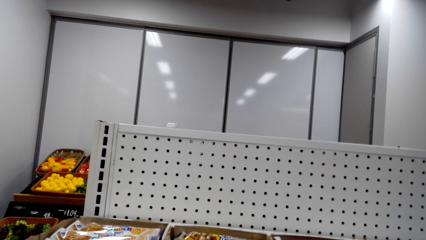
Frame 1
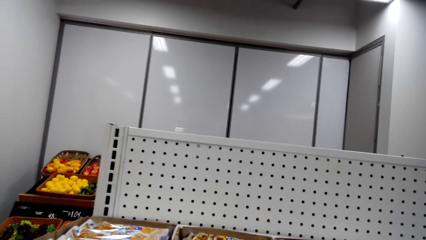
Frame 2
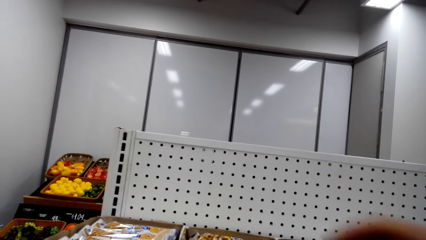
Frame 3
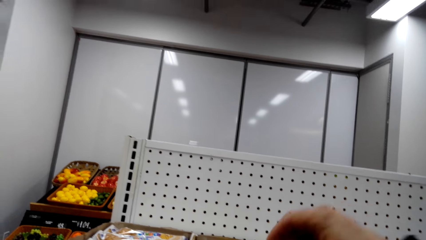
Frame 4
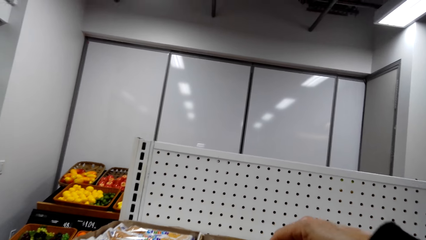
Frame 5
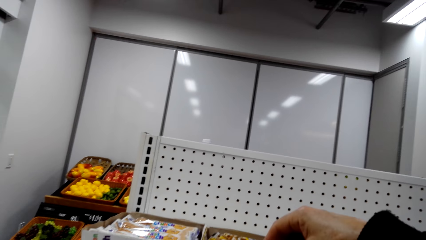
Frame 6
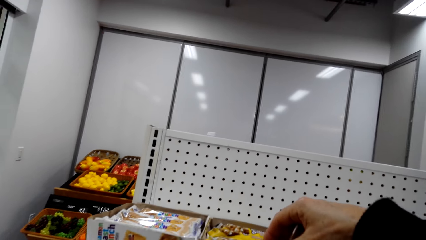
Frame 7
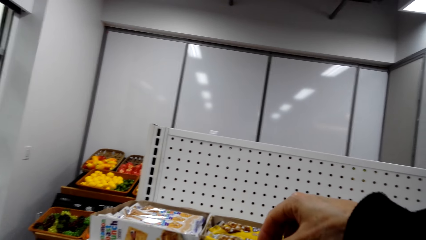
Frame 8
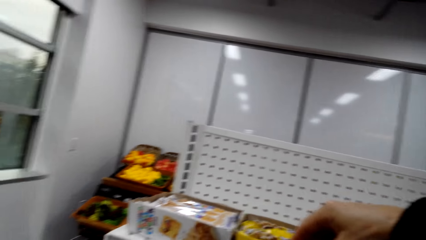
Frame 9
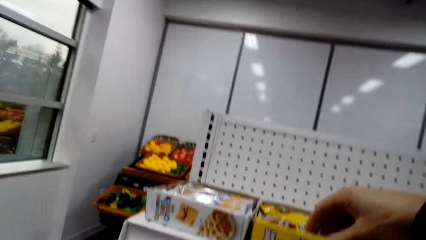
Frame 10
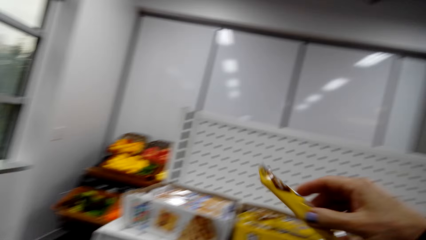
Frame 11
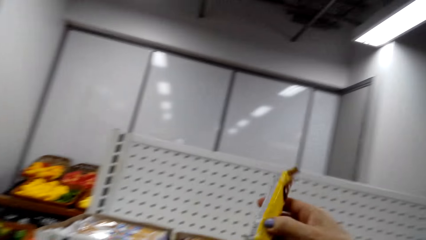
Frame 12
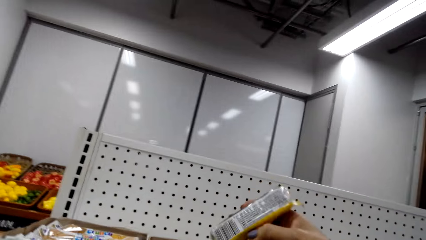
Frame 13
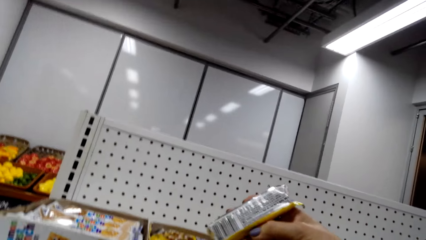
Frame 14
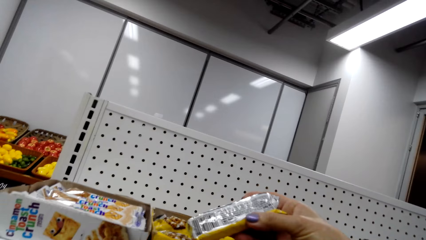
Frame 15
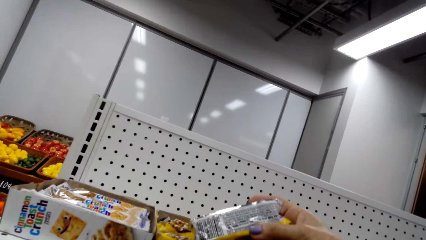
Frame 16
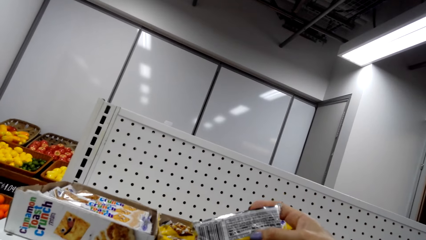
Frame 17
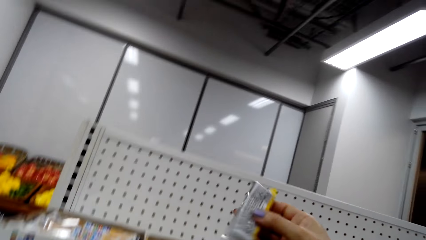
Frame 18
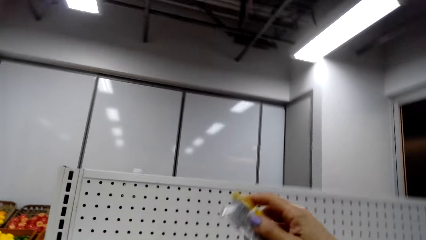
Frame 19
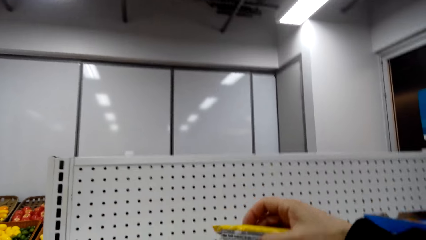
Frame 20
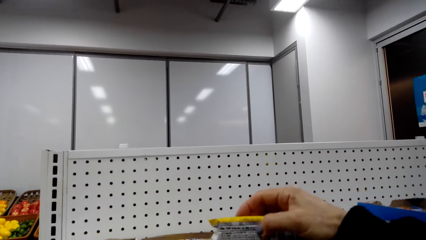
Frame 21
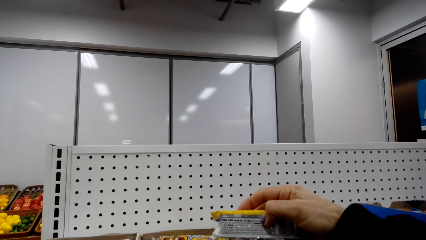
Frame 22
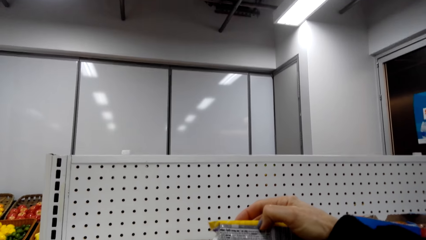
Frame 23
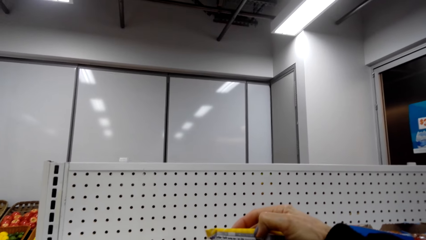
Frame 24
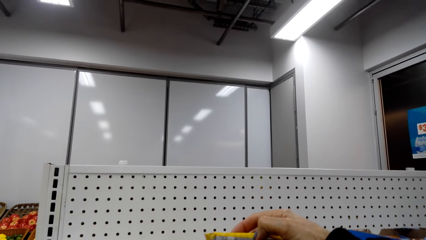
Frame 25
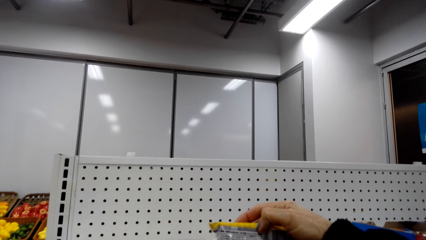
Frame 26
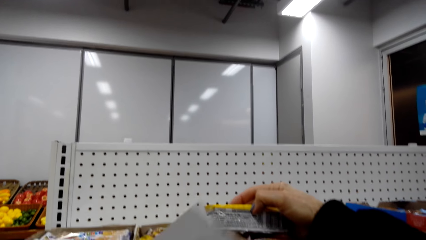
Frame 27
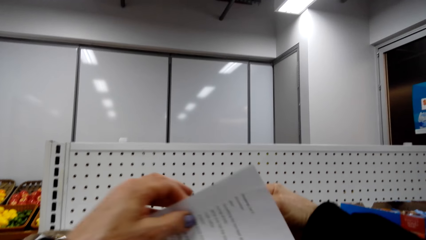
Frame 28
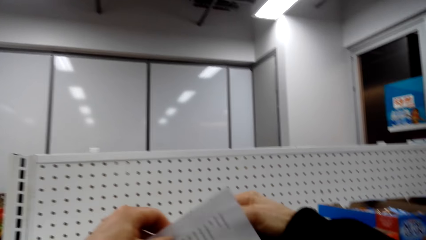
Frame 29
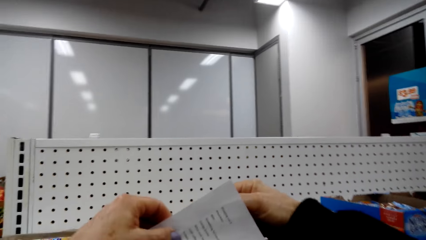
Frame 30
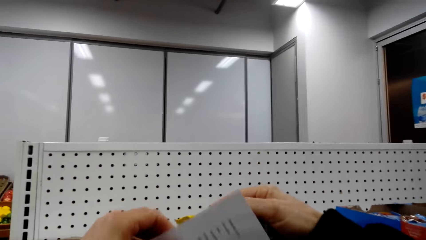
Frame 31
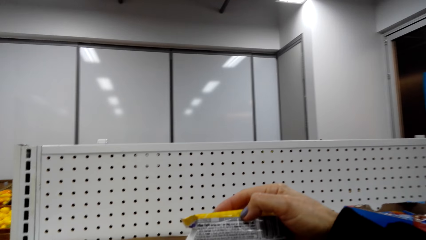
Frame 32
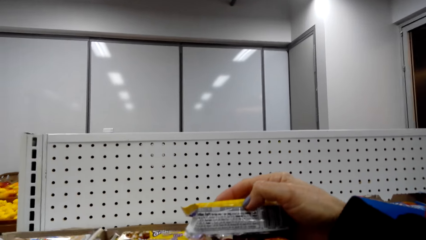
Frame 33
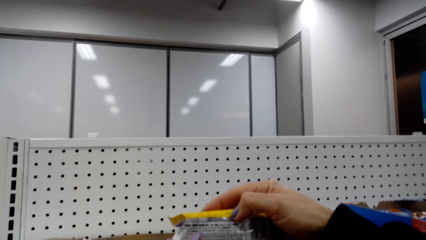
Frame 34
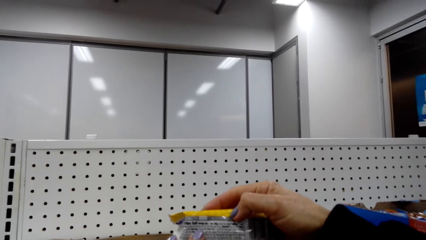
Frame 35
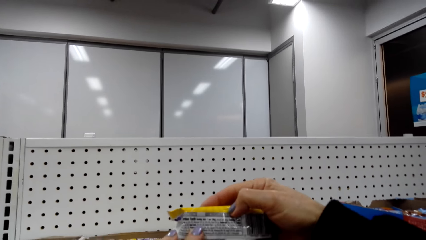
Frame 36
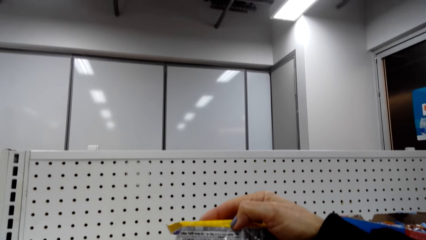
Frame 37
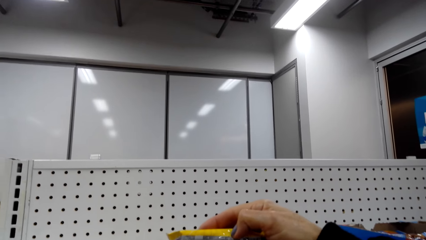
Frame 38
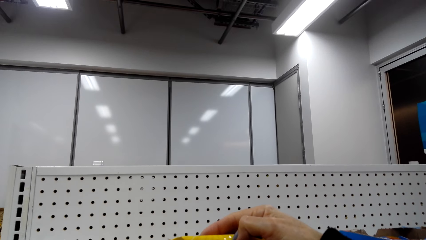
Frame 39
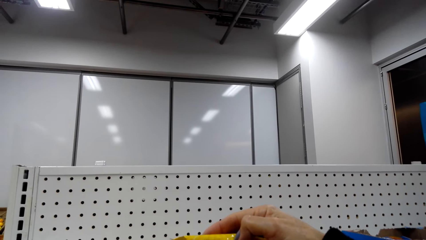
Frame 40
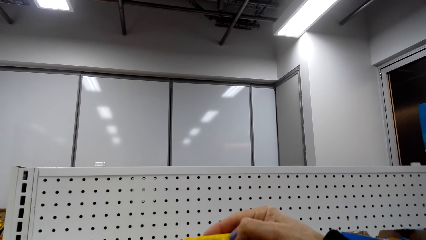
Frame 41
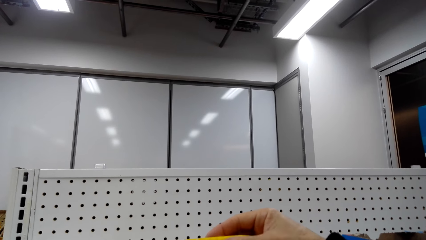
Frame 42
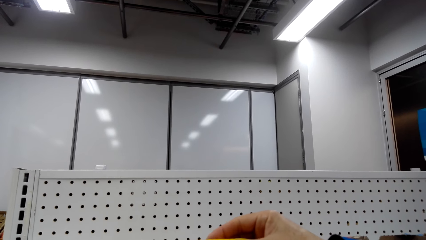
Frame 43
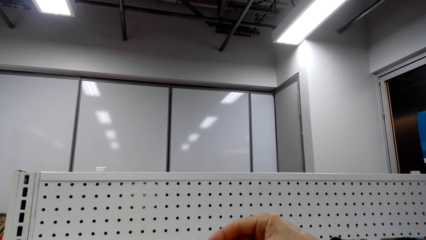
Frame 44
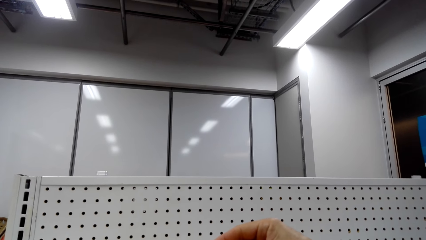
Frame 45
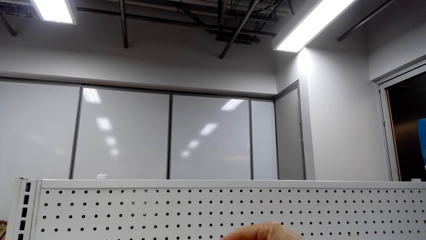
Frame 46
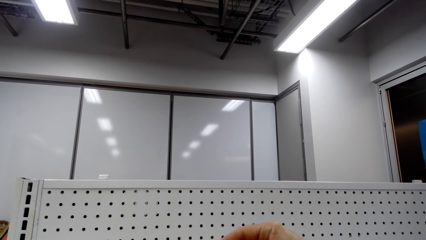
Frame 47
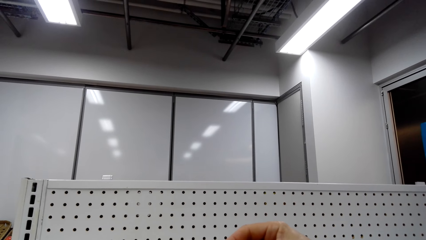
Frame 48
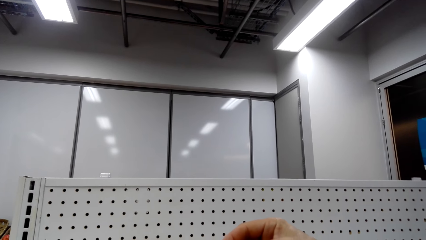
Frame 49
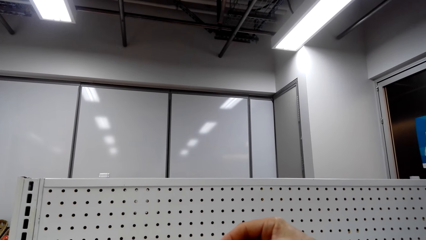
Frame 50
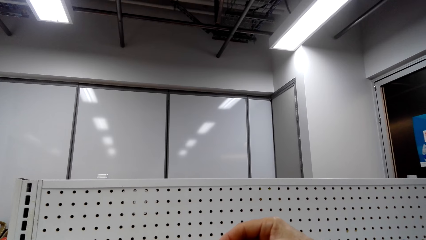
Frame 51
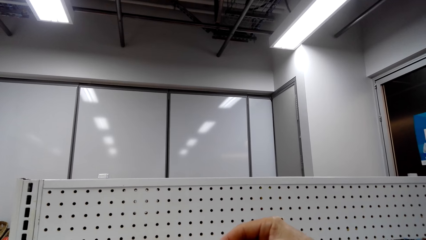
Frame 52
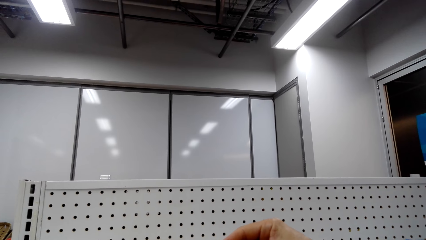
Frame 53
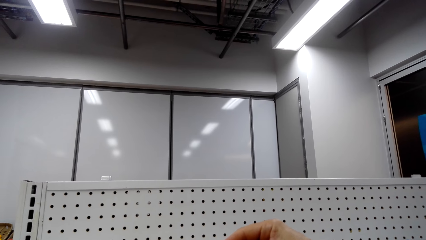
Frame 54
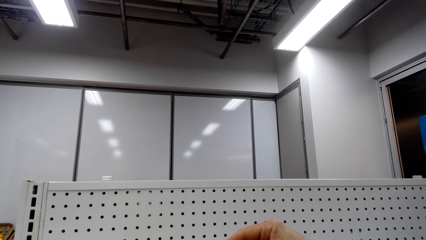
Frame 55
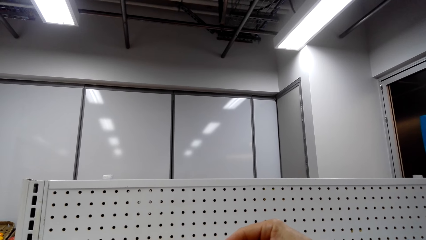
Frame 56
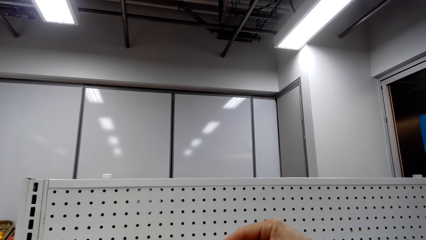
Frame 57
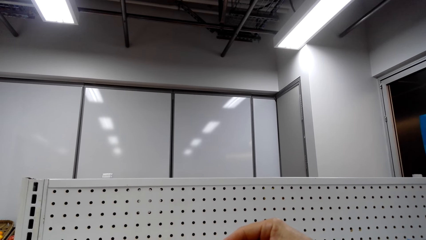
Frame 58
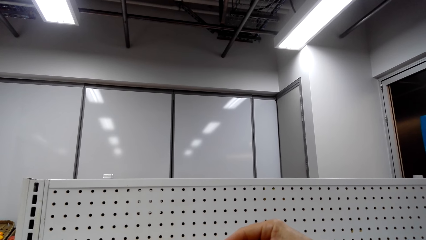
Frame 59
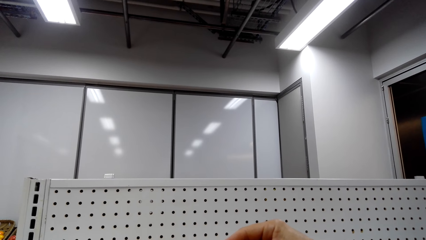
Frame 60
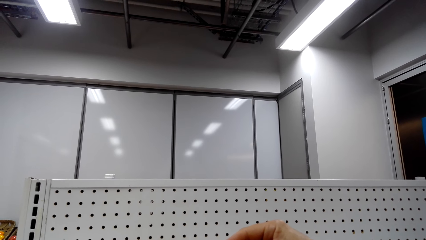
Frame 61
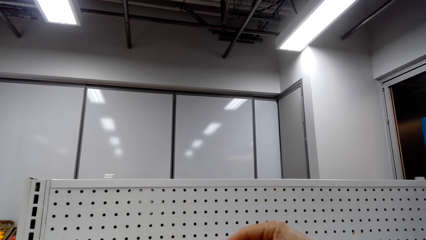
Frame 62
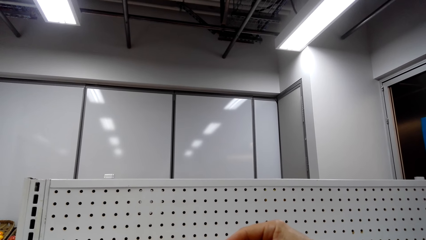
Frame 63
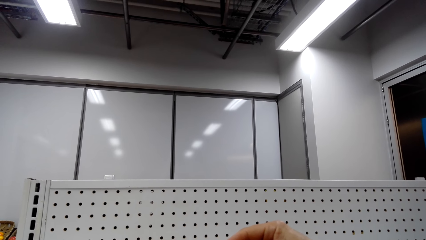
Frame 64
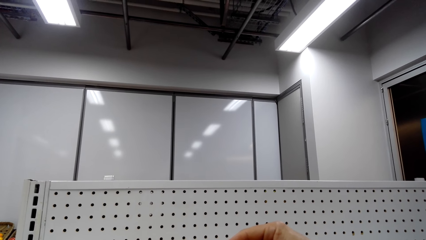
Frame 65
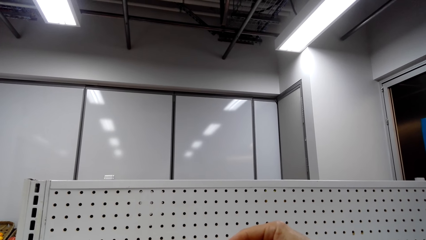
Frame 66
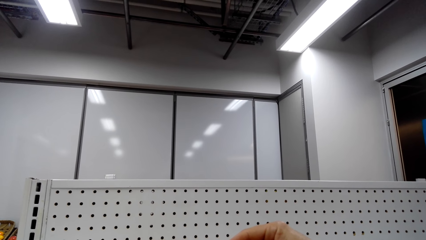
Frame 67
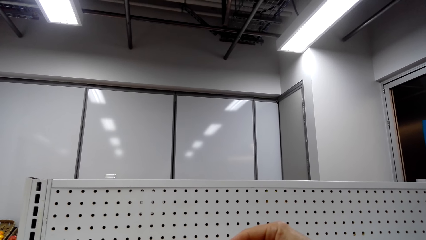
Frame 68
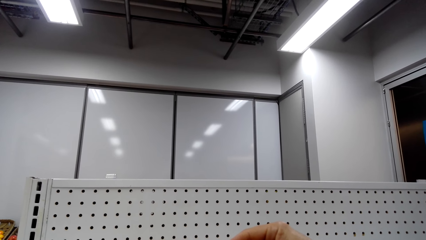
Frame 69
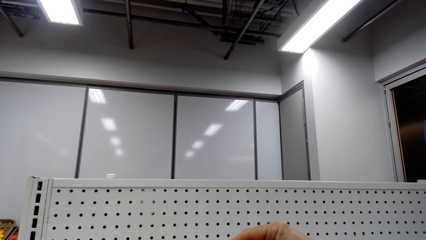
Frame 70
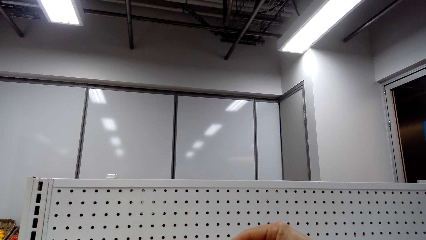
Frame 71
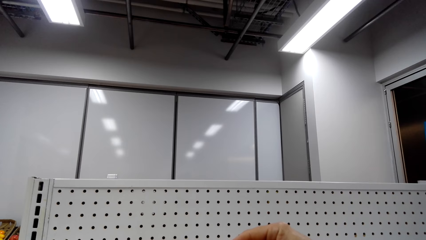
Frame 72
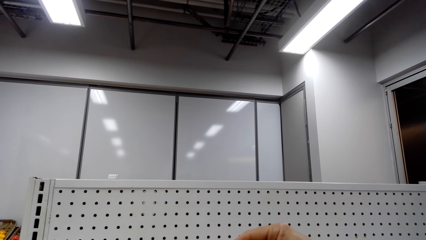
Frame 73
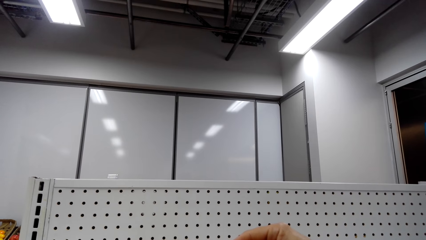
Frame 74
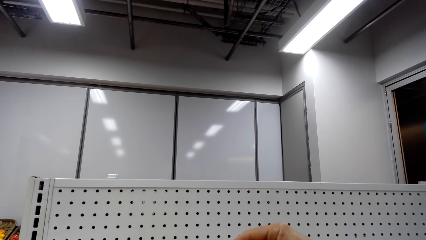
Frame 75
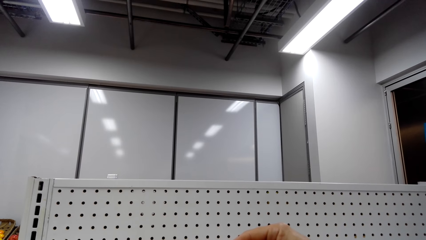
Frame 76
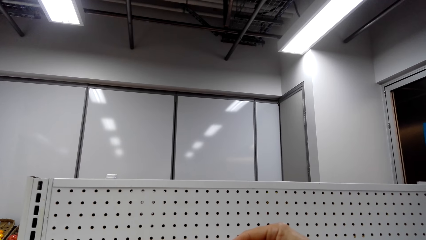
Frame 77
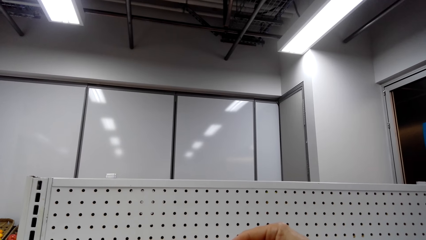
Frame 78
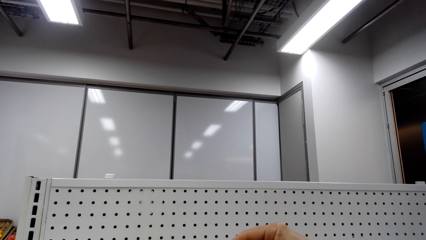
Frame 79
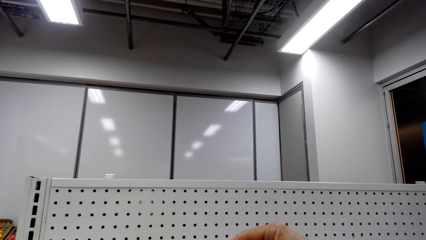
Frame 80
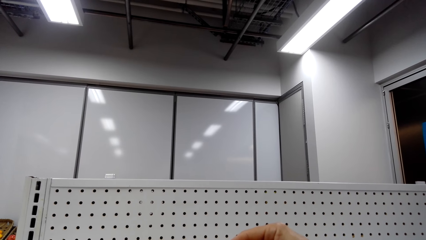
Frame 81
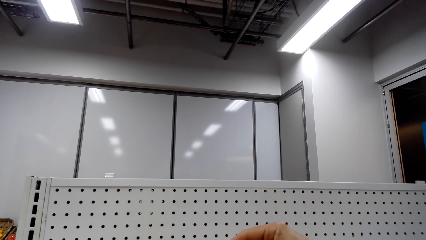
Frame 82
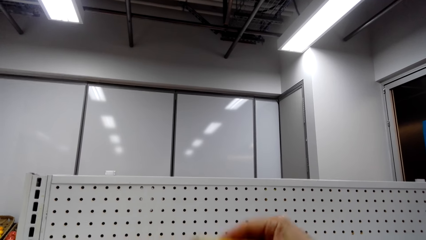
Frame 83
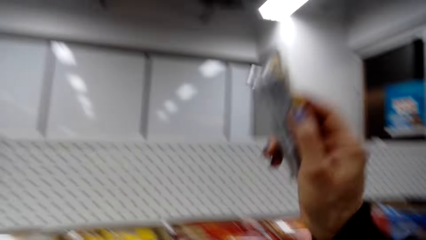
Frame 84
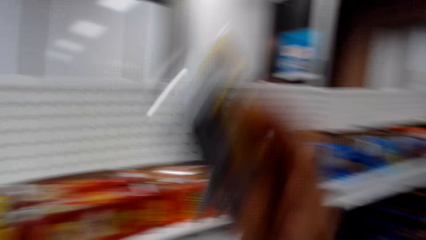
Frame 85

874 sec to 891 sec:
The camera wearer picks up a snack or sachet from a shelf. She holds the snack. She adjusts the snack on her hand. She examines the sachet. She looks around a supermarket.
